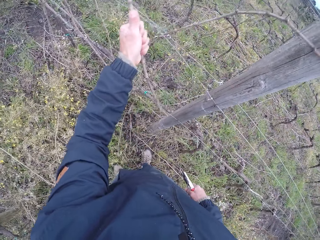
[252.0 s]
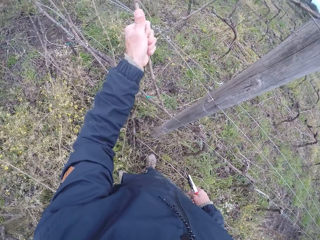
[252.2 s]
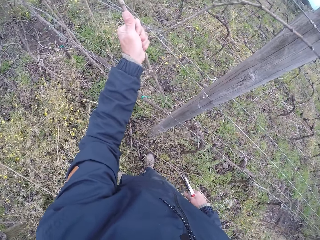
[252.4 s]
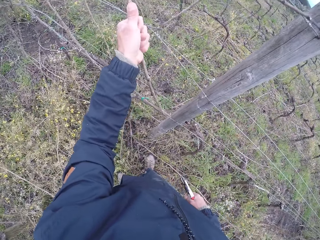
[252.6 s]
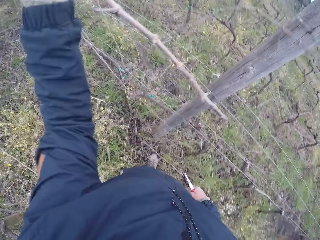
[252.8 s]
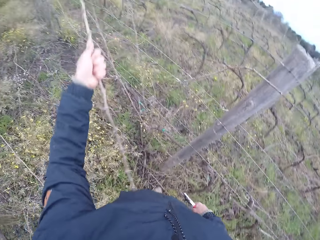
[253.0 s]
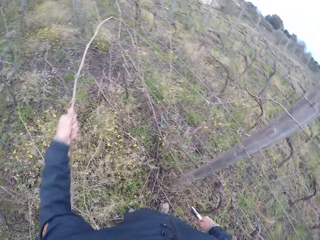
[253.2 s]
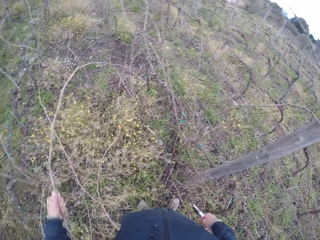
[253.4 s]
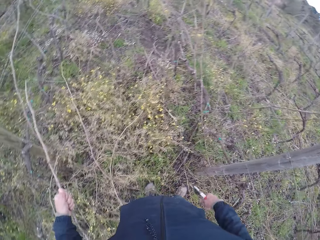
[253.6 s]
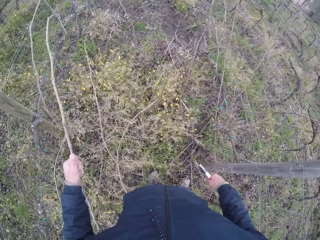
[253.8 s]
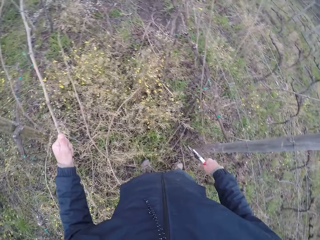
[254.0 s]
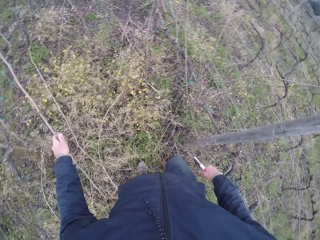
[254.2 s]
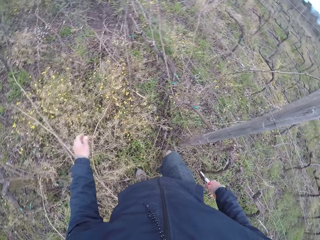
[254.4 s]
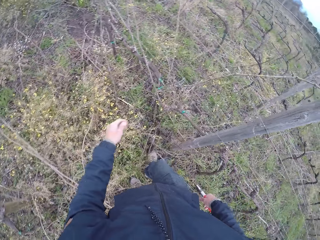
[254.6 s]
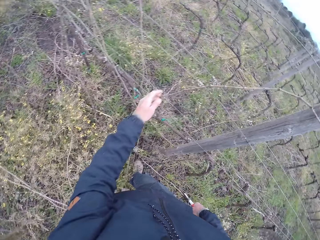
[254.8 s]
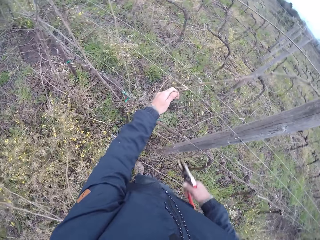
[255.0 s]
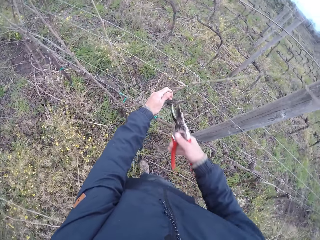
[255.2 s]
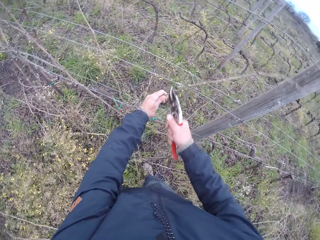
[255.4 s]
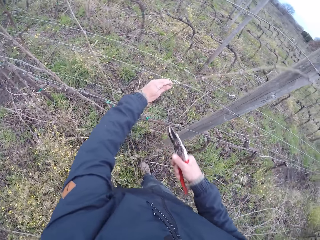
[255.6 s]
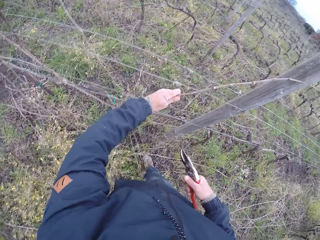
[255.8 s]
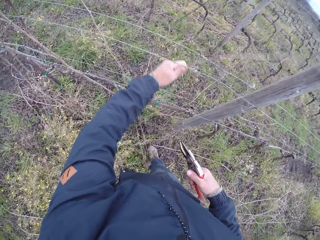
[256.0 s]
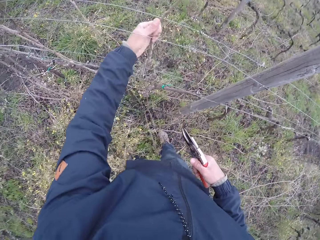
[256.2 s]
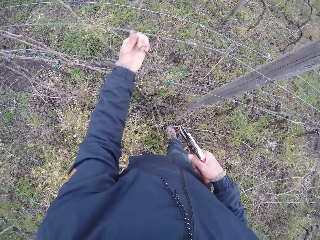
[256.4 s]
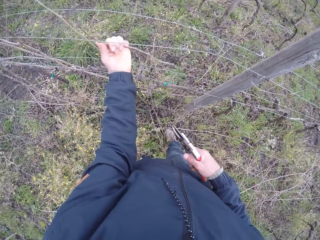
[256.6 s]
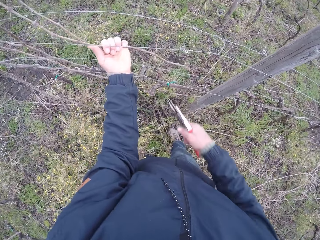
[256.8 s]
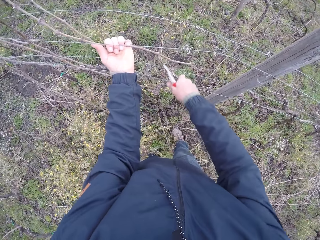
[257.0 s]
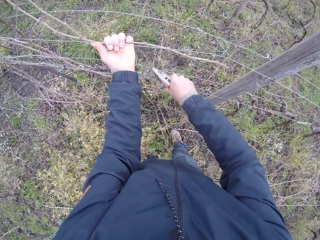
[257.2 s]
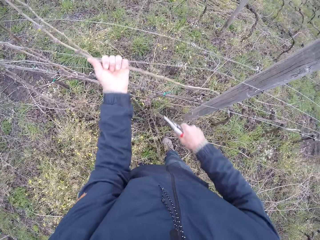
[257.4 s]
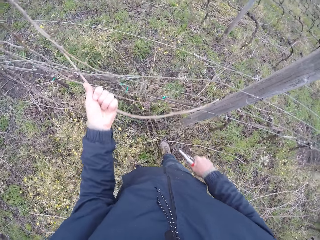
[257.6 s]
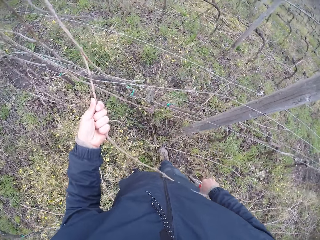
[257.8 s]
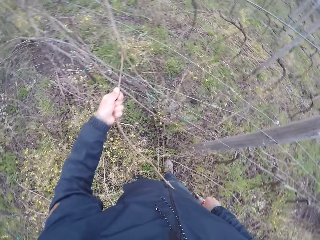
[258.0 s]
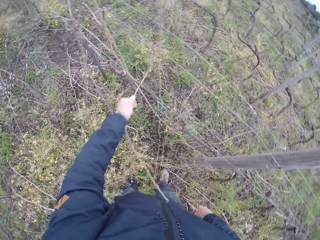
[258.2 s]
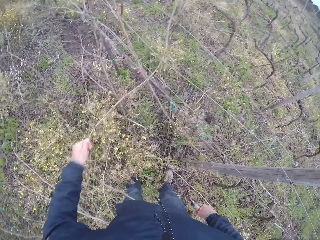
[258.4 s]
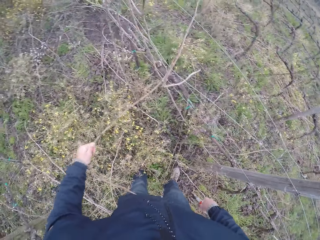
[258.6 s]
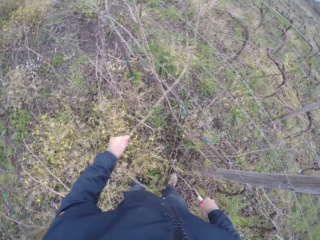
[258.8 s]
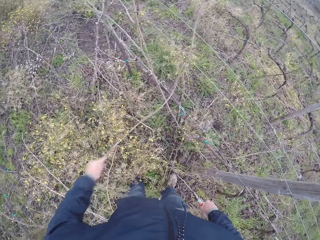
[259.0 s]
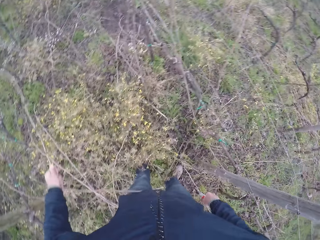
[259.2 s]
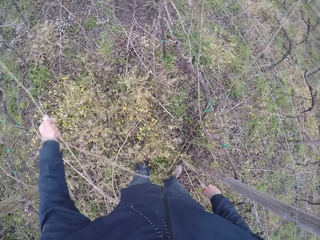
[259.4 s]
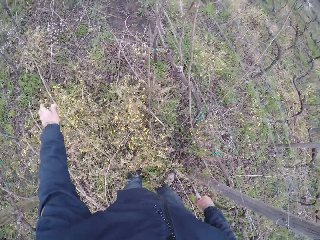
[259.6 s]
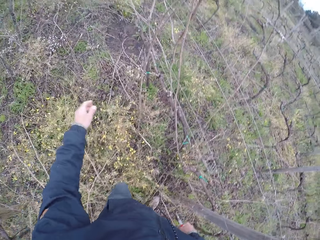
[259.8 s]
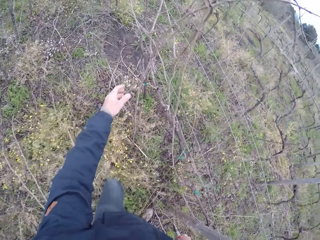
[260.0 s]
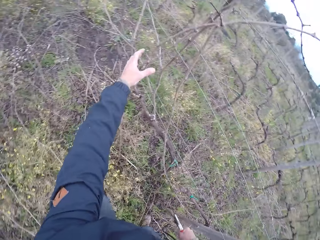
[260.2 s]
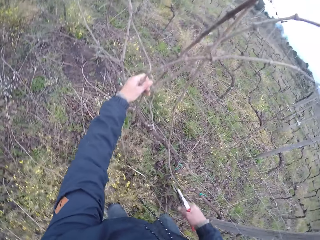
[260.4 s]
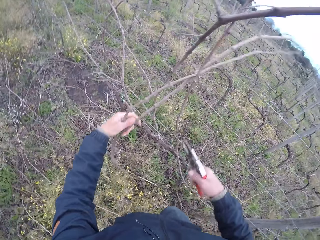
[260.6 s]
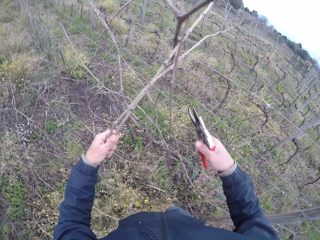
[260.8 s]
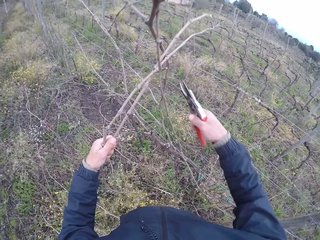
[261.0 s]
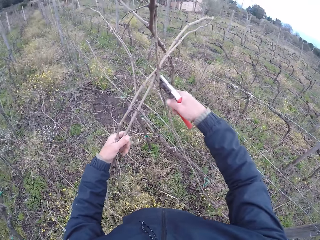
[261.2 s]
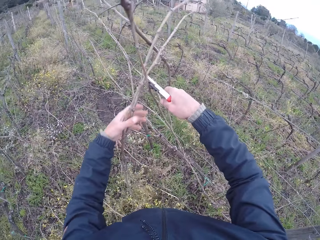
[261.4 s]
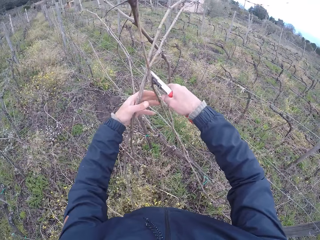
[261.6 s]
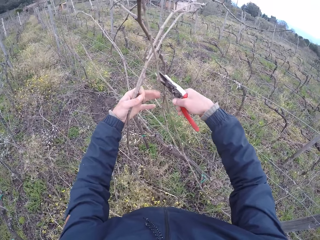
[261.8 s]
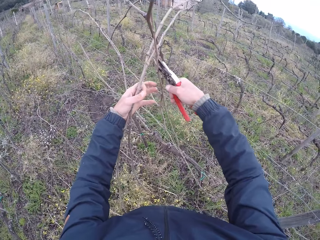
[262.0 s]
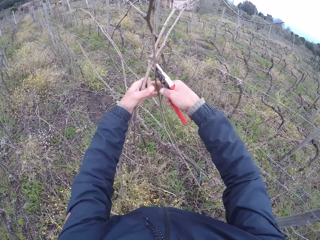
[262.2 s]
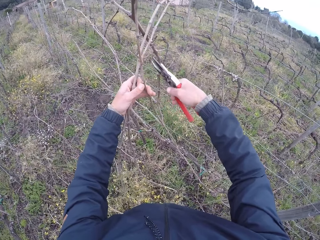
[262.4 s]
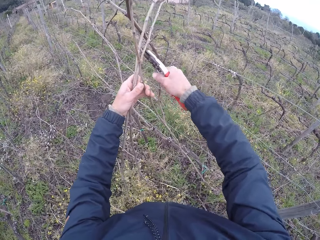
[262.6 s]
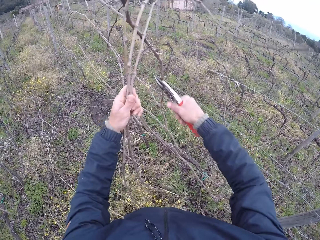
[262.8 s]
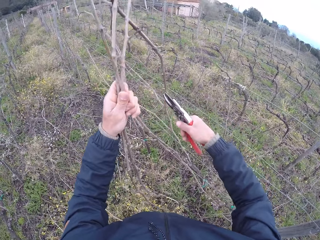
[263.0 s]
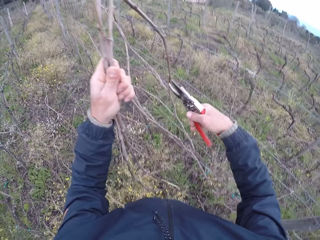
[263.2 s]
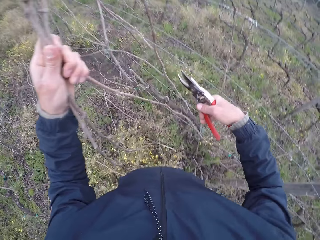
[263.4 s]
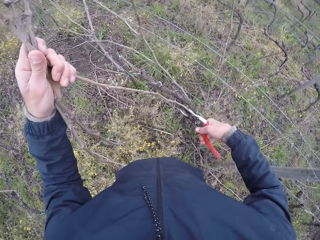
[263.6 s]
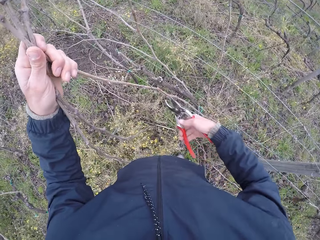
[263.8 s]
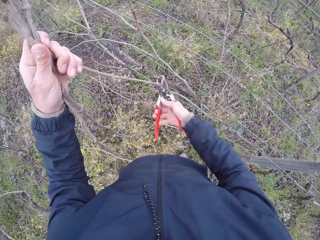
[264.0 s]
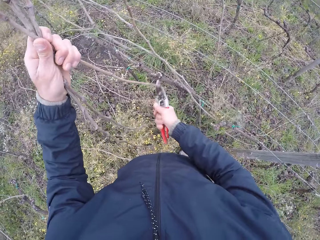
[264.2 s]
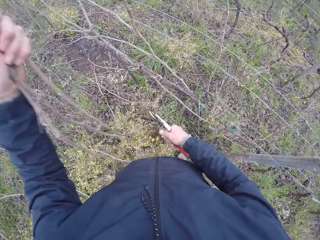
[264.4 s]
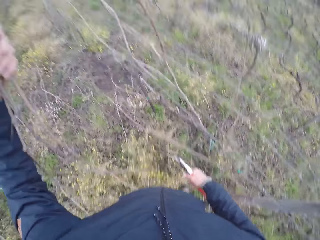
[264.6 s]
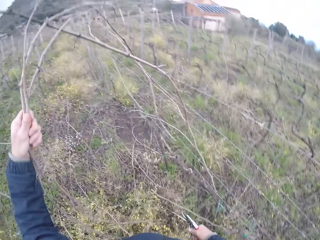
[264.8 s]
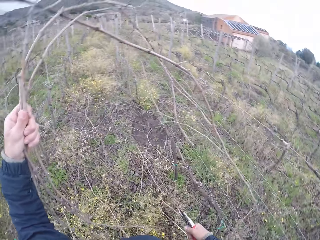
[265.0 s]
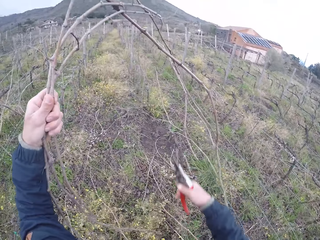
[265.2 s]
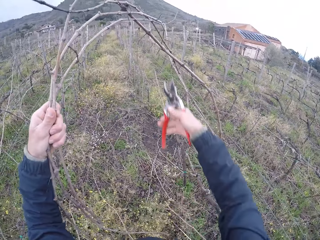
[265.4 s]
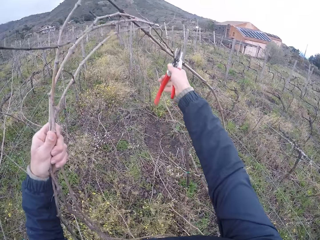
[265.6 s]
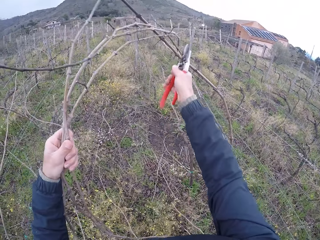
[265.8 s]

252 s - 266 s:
The camera wearer drops the dead branch in her left hand on the ground. She holds the stem. She holds a dead branch on the wire fence with her left hand. She cuts the dead branch in her left hand with the plier in her right hand. She removes the stem from the fence. She cuts the dead branch again. She removes the stem from the fence. She drops the dead branch in her left hand on the ground. She pulls out dead branches on the wire fence with her left hand. She holds the stem. She cuts the dead branches in her left hand with the plier in her right hand. She removes the stem from the fence. She cuts the stem, and holds the stems.

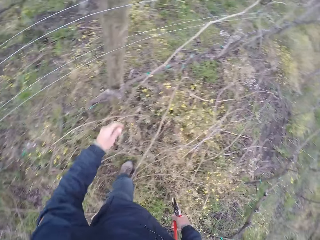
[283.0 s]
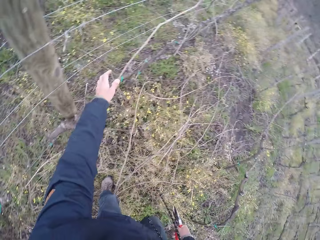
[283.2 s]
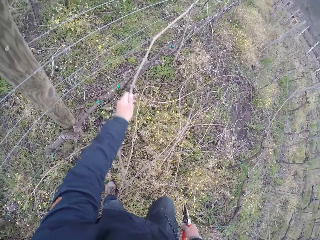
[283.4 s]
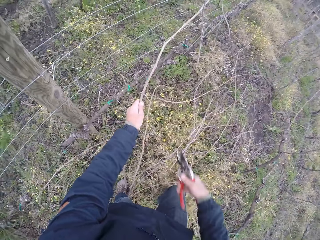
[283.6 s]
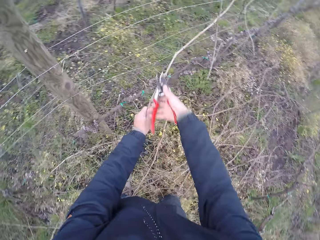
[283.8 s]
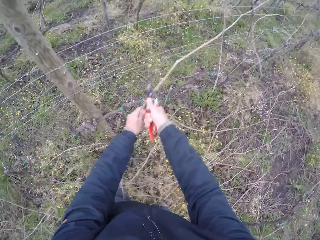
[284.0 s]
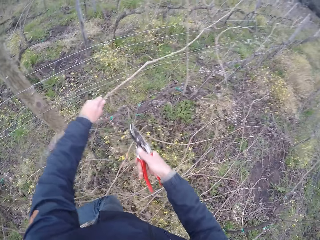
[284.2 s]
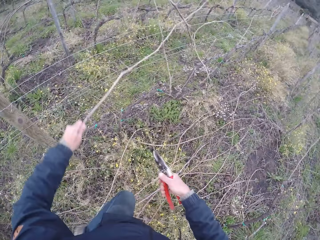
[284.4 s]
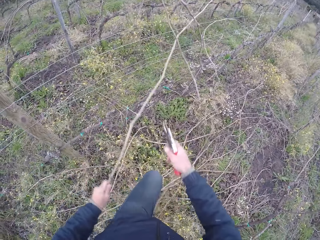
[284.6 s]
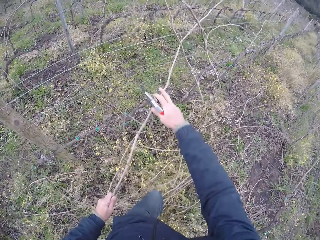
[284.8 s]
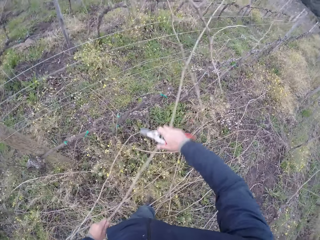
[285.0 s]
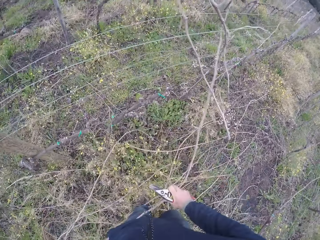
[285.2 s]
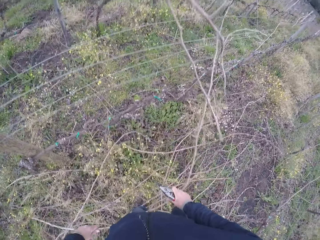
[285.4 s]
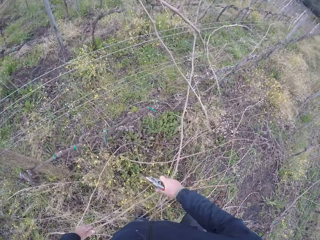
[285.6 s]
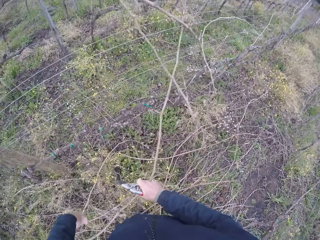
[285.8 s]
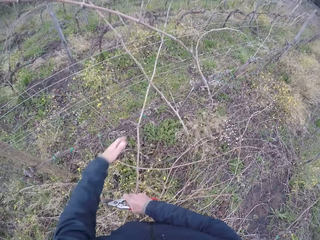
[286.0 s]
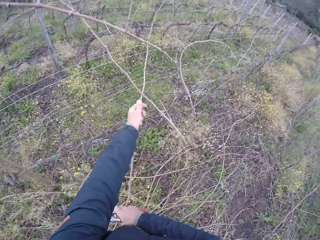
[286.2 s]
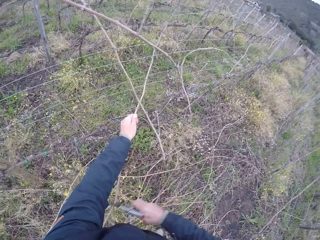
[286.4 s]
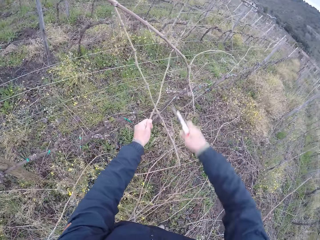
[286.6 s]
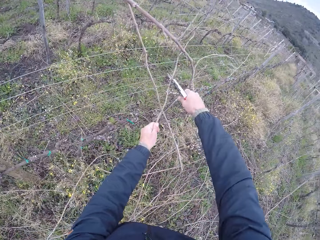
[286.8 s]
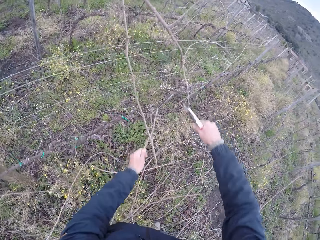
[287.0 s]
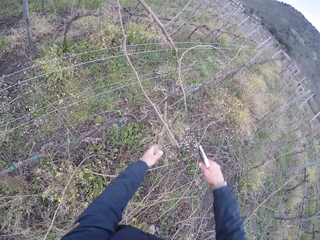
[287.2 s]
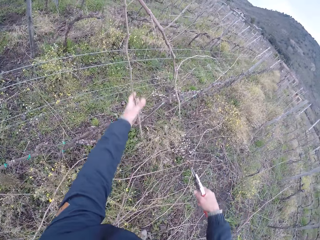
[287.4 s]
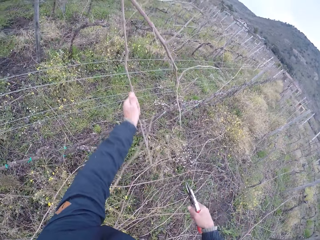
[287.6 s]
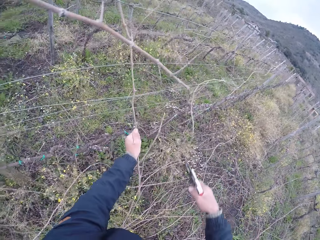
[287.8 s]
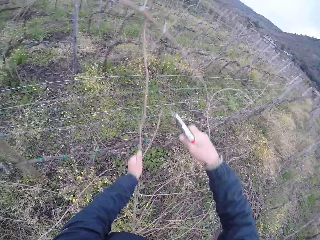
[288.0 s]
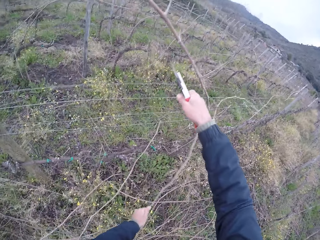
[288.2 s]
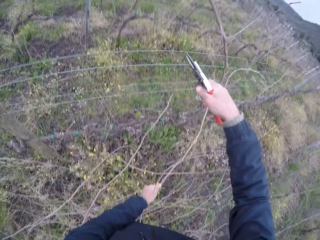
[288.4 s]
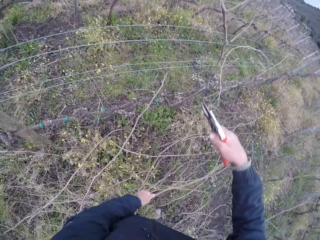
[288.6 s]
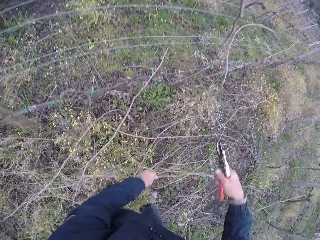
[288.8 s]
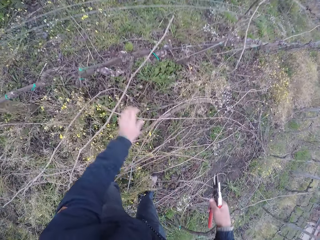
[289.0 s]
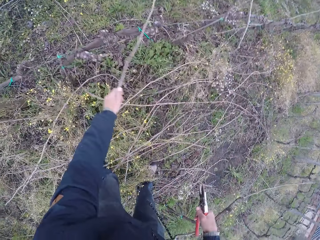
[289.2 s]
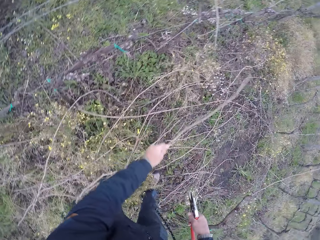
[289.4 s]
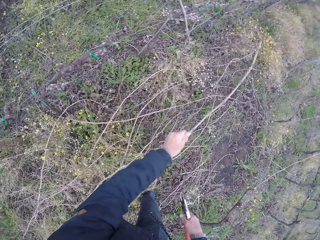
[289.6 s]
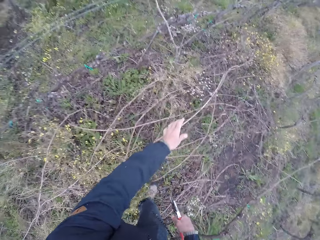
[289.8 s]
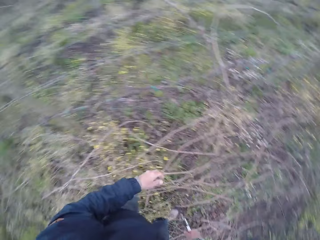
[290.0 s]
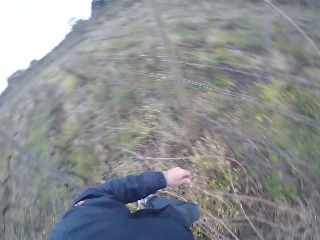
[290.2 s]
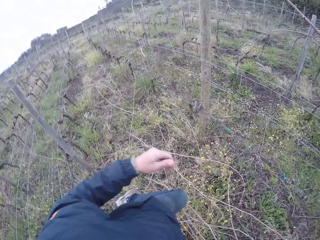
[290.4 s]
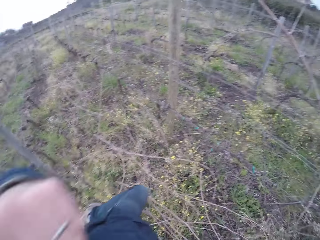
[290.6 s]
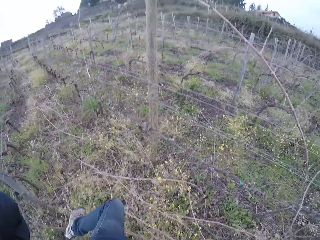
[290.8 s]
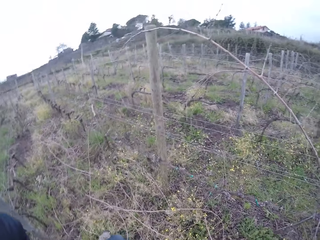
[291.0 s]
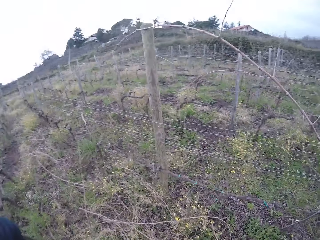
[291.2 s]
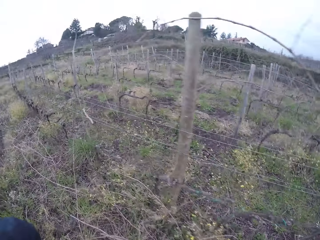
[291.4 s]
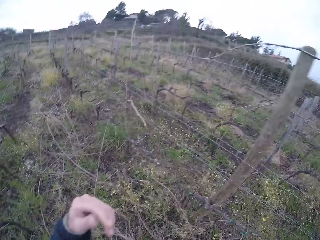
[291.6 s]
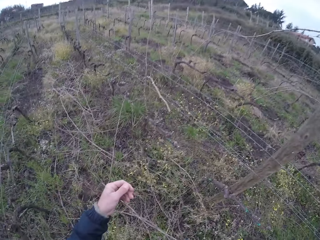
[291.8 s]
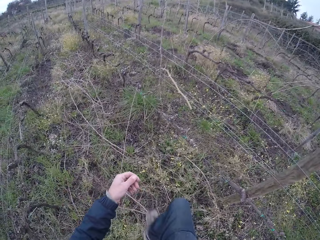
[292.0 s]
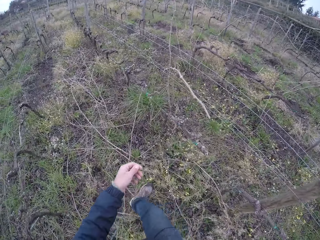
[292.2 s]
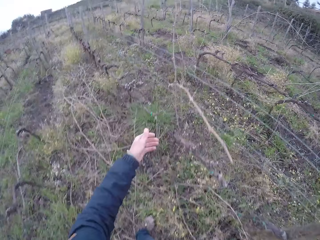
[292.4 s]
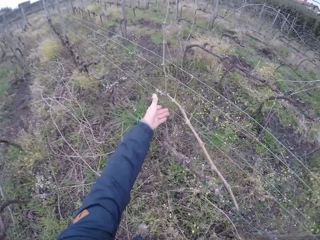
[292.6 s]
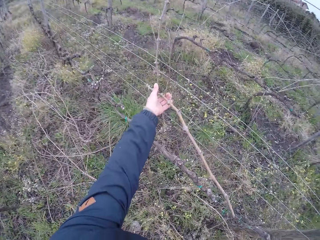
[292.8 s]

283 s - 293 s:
The camera wearer moves the left hand. They hold a dead branch from the wire fence with her left hand. They cut the dead branch in her left hand with the plier in her right hand. They pull out a dead branch from the wire fence with her left hand. They cut the twig with the plier, a pruning shears, in his right hand. They pull the branch from the fence. They drop the twig on the ground with his left hand. They pick a twig with his left hand. They drop the twig on the ground with his left hand. They look around, and walk across the field.
